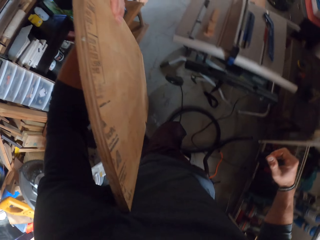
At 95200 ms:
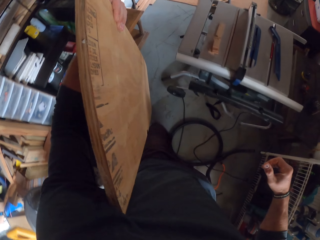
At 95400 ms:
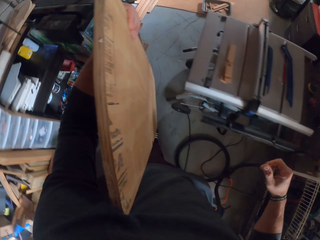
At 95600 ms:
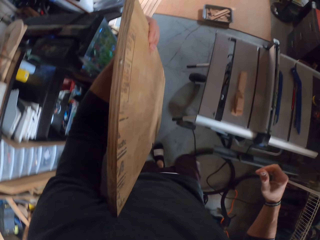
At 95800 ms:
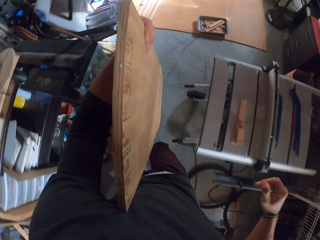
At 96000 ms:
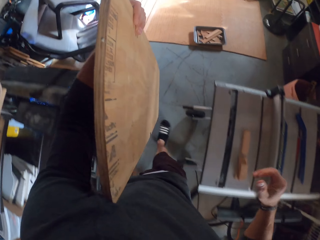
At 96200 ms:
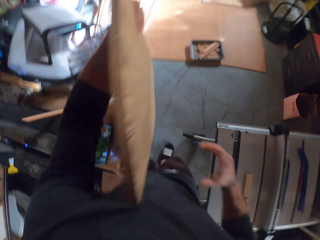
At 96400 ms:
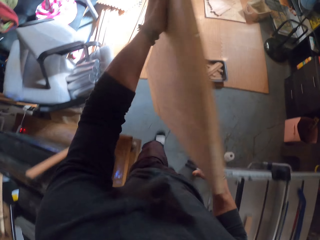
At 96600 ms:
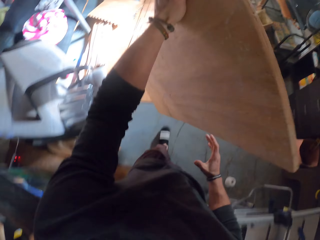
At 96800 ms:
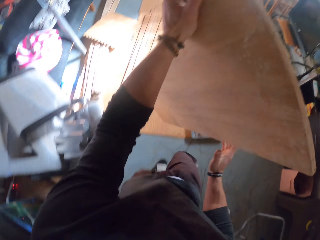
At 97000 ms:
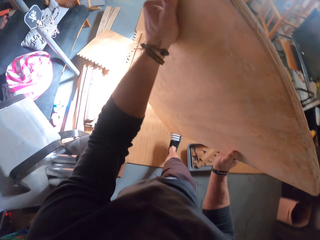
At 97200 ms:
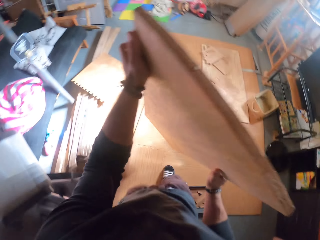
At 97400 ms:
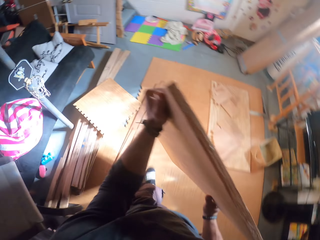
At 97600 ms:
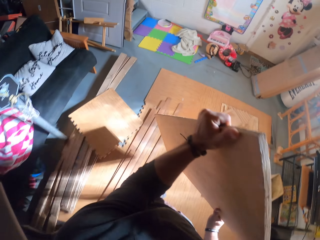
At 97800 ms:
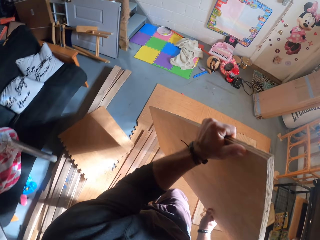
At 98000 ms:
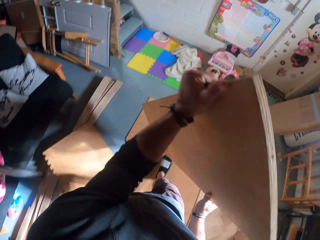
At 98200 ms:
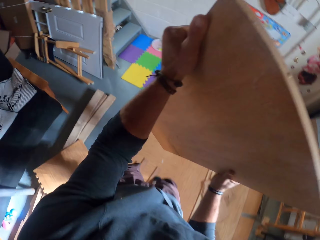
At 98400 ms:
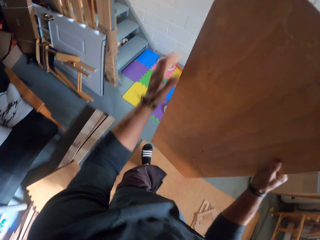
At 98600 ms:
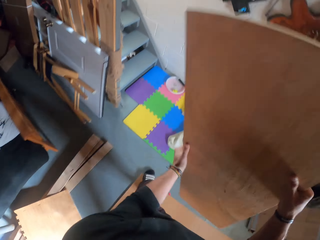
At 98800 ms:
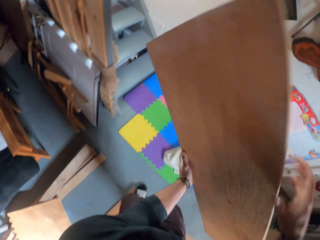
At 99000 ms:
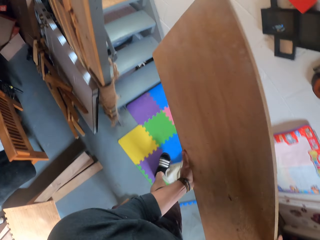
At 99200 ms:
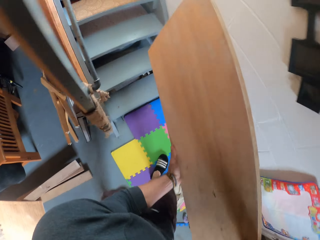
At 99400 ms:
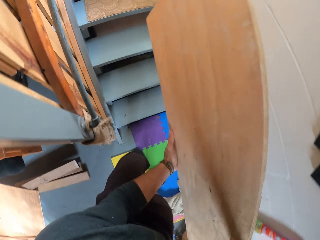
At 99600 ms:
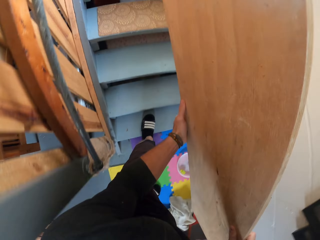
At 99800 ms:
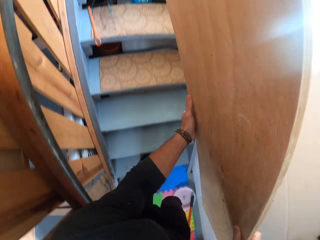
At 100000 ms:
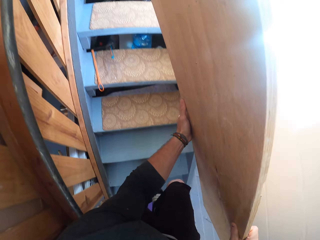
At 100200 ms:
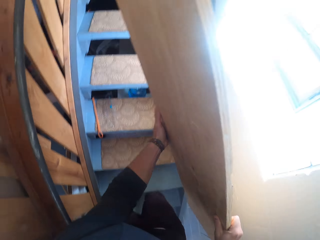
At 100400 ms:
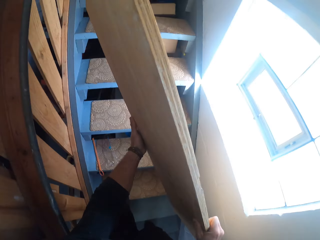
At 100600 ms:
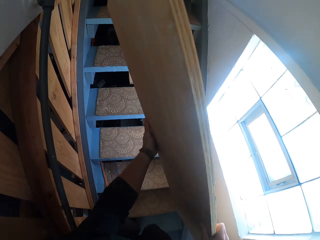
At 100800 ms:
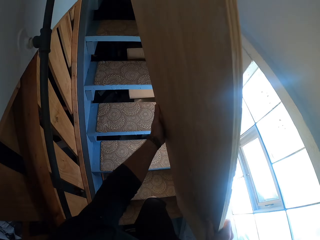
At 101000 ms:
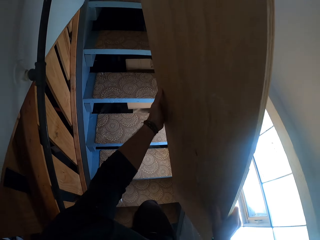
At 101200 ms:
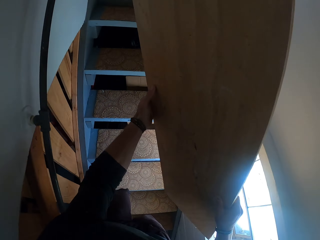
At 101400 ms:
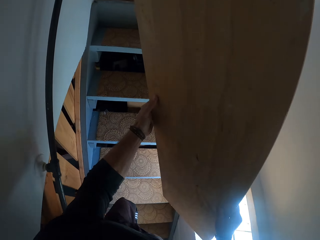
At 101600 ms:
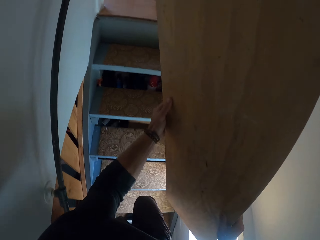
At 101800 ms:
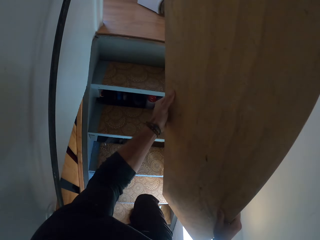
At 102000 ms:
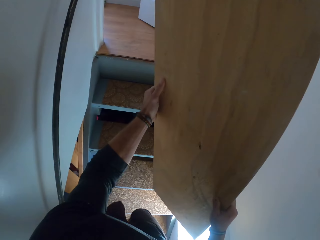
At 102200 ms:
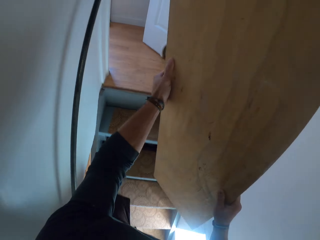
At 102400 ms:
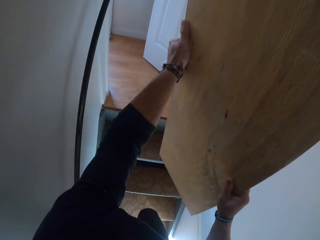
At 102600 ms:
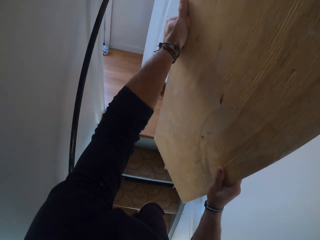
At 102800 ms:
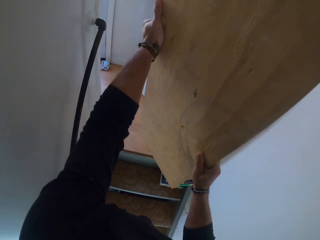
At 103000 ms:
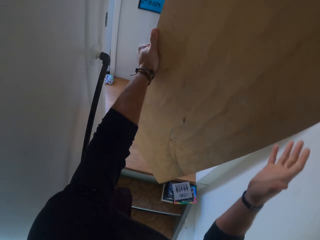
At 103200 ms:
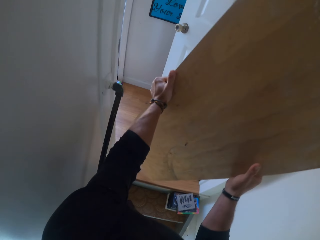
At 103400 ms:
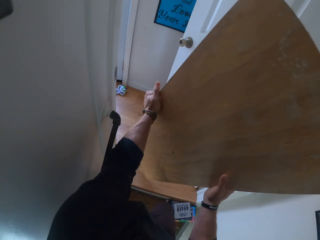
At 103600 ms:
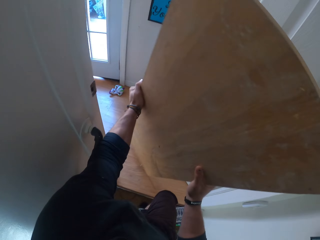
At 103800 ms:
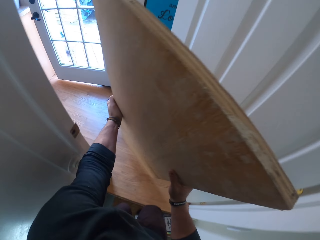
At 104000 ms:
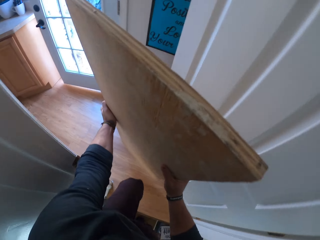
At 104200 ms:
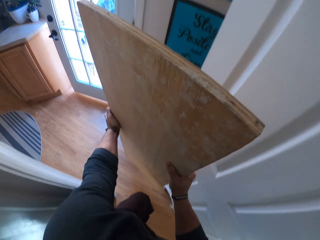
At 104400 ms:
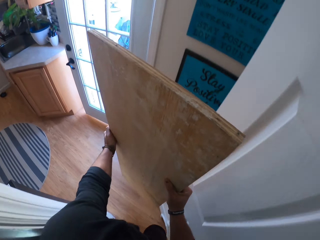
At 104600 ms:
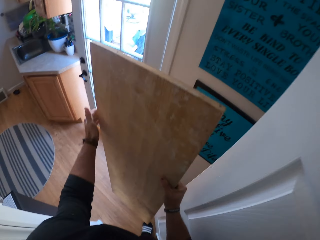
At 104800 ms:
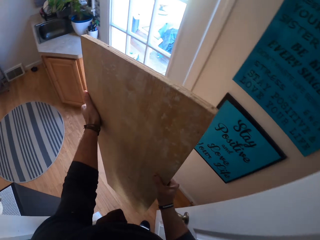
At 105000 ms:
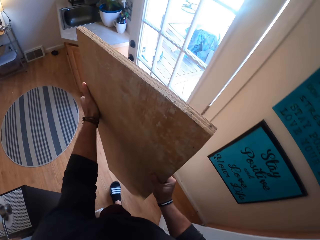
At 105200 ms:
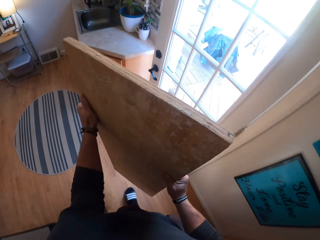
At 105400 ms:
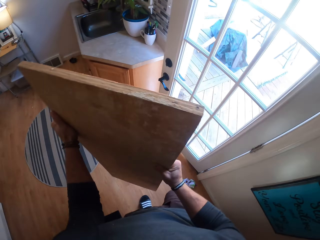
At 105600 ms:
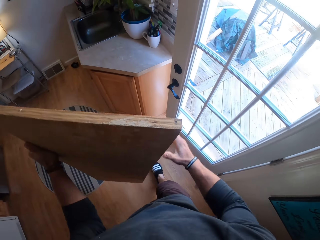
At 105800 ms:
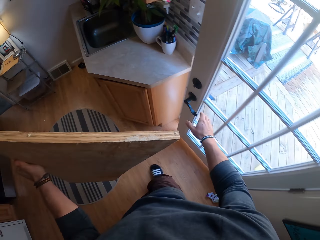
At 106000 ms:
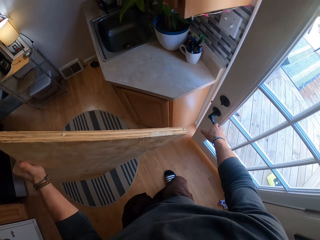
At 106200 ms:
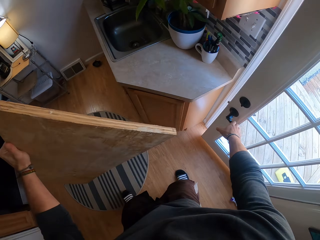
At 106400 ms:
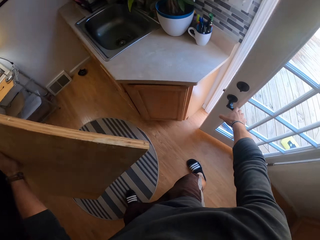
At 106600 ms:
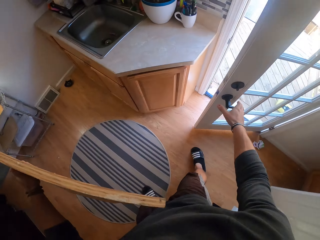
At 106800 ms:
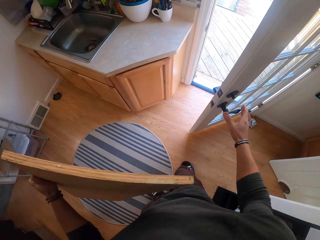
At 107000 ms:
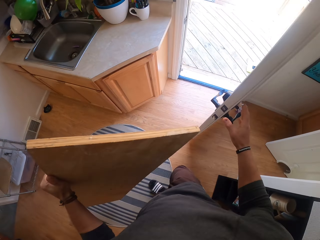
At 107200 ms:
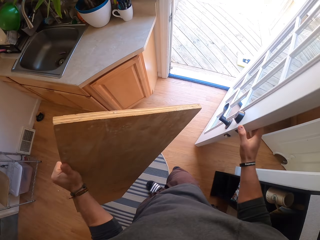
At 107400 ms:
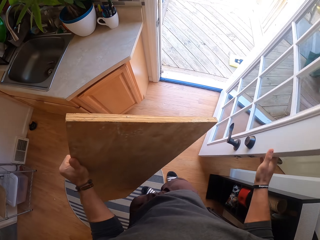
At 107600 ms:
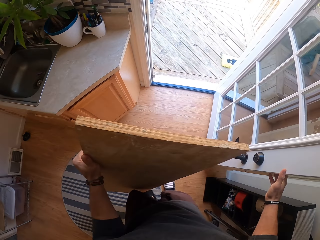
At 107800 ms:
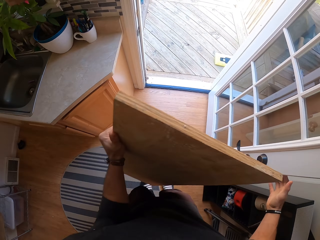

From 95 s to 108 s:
The camera wearer holds the wooden plank with both hands. He climbs up the stairs. He walks around. He opens the door with his right hand.

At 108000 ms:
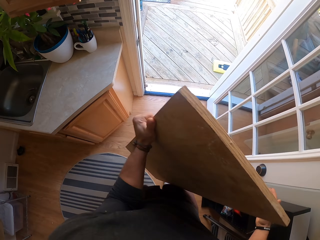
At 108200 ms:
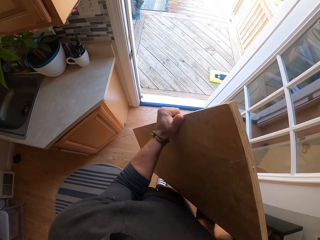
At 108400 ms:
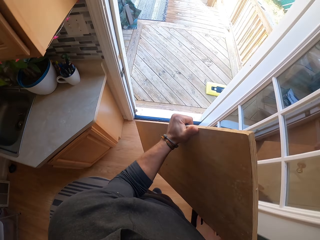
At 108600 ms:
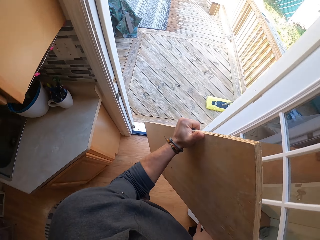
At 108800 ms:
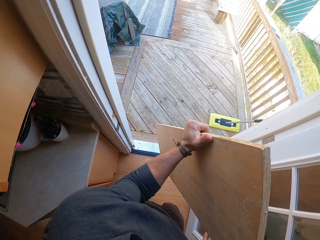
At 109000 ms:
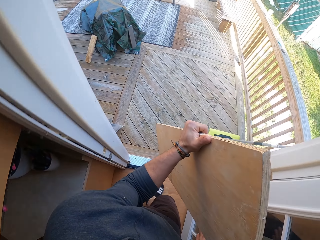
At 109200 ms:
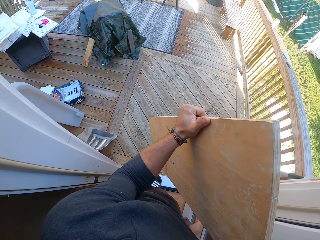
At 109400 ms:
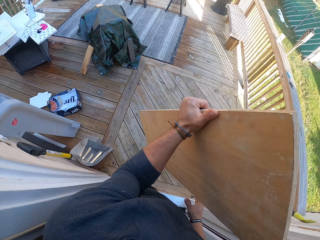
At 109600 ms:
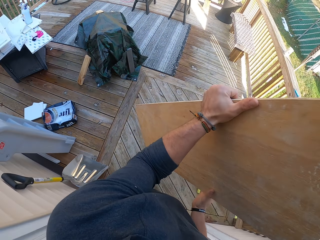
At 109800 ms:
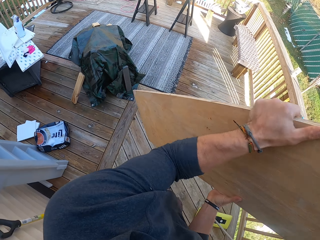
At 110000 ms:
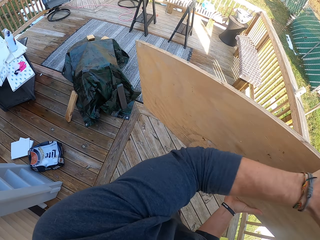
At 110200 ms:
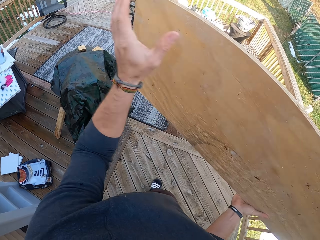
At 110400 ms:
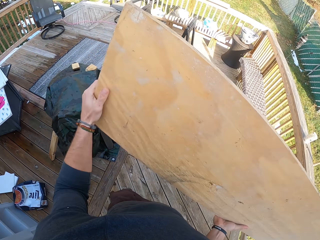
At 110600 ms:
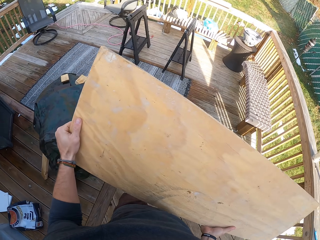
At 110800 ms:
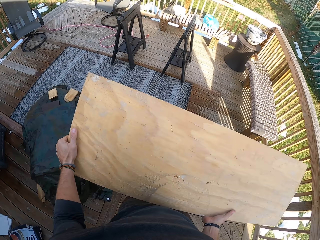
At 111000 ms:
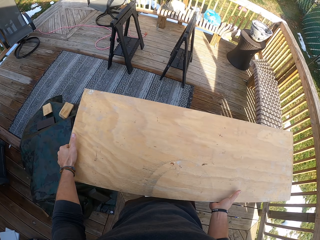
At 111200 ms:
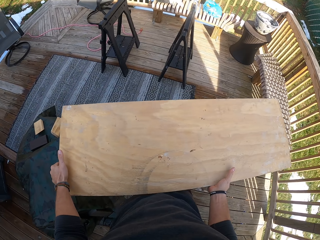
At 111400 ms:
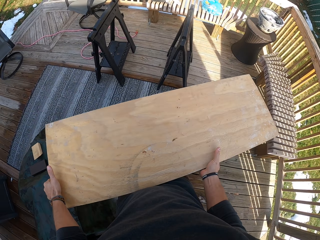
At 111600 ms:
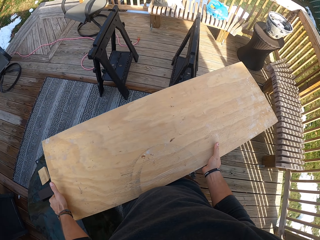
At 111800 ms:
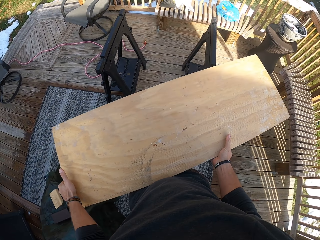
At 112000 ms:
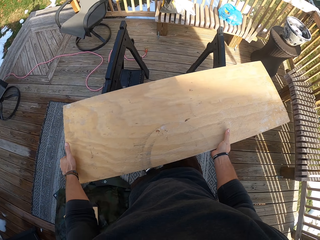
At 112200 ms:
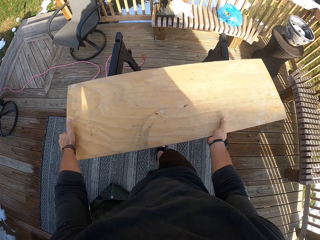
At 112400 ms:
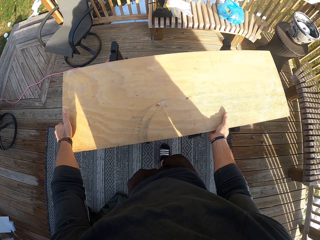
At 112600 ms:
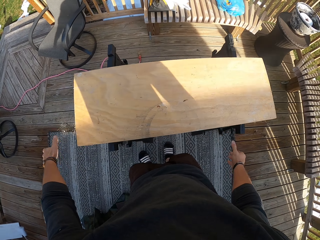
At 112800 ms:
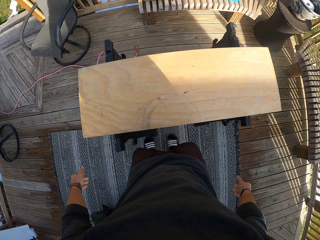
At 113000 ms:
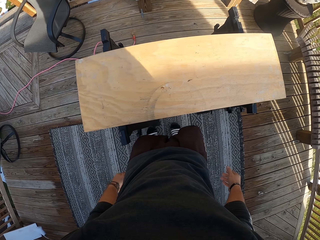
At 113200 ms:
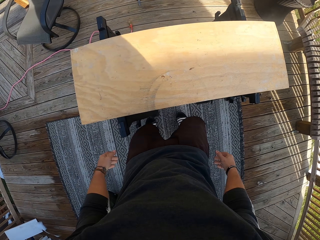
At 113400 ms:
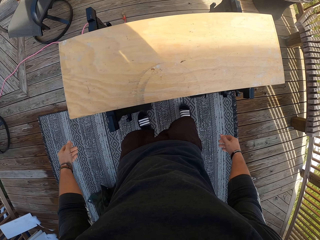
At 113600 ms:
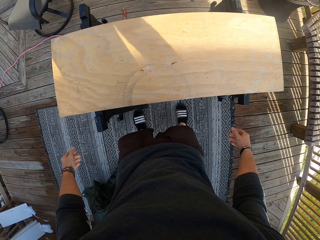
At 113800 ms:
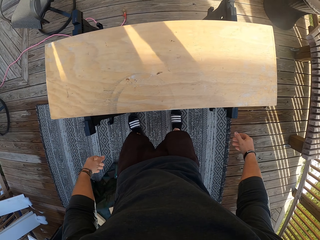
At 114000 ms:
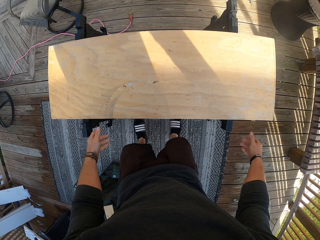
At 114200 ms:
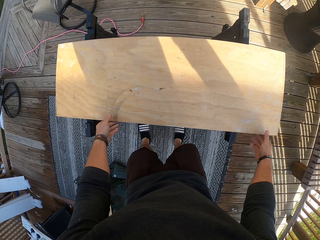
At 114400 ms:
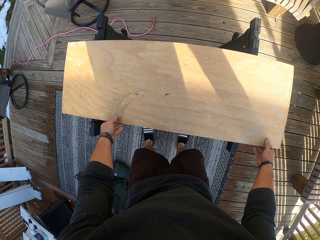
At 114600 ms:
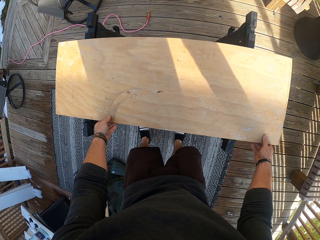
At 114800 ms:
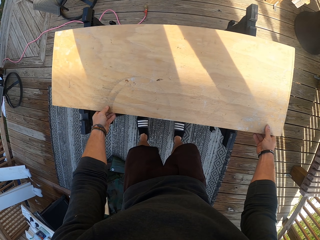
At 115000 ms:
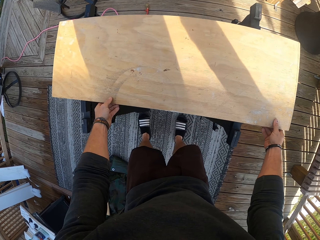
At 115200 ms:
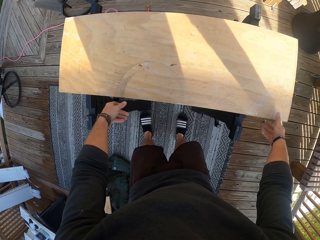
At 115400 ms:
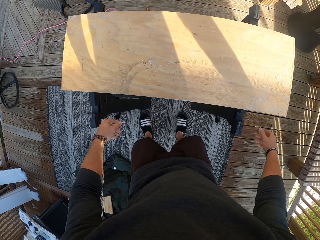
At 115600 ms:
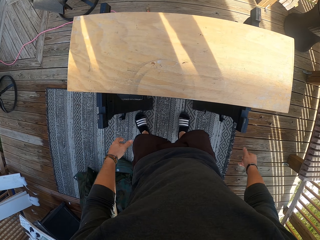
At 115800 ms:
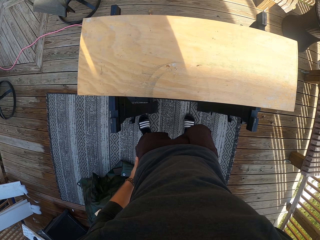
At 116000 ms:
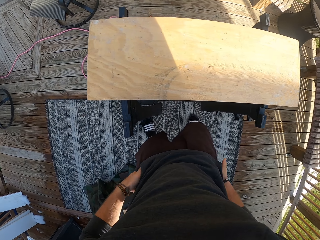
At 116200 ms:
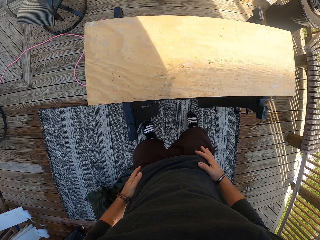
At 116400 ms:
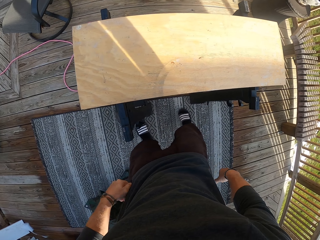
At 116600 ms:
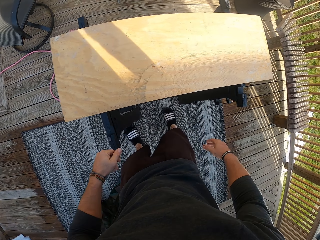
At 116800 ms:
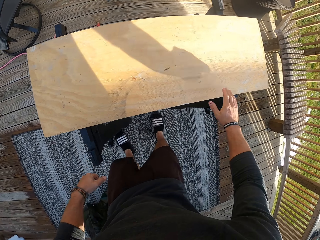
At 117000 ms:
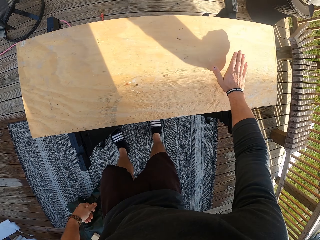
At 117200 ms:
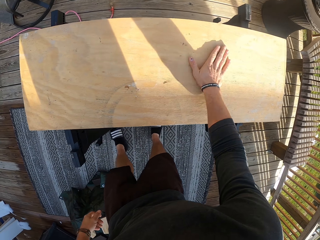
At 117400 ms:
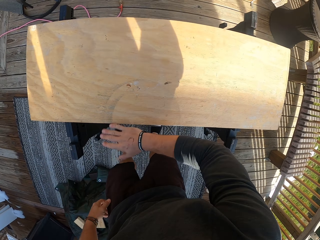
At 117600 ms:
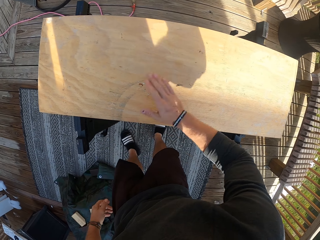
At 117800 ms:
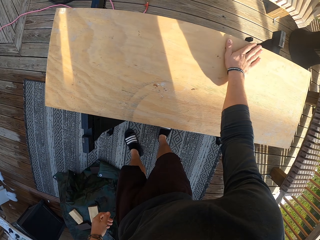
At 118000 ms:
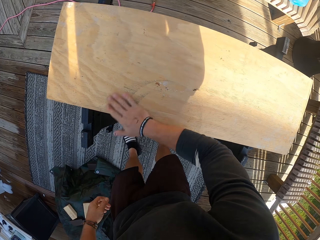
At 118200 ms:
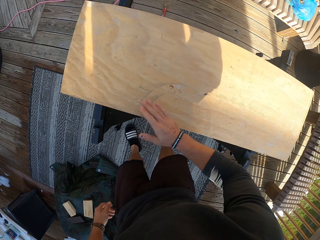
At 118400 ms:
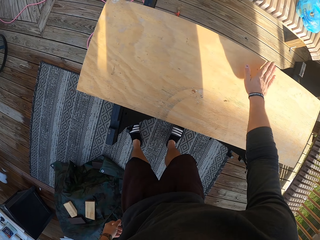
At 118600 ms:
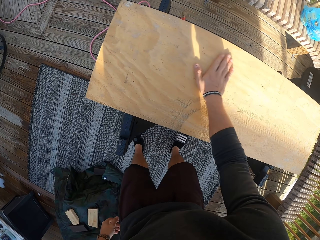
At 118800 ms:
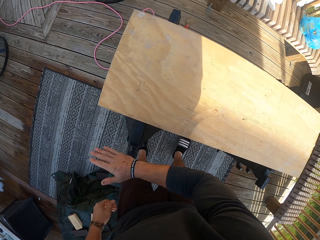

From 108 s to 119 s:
The camera wearer steps into the balcony. He drops the wooden plank on the stand frames with both hands. He pushes the wooden plank with both hands. He fixes the wooden plank on the stand. He wipes both hands on his cloth. He wipes the wooden plank with his right hand.
